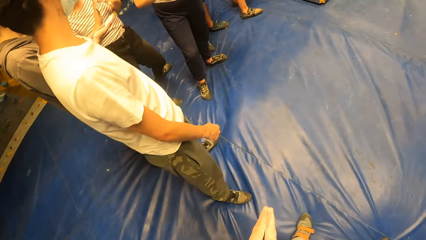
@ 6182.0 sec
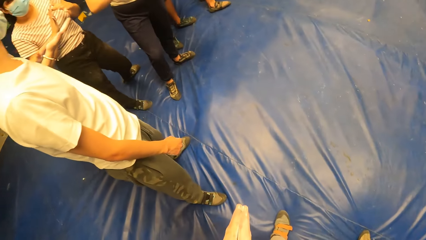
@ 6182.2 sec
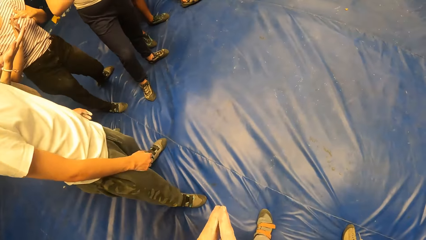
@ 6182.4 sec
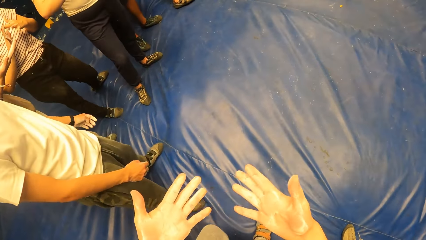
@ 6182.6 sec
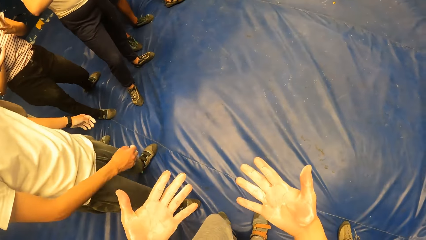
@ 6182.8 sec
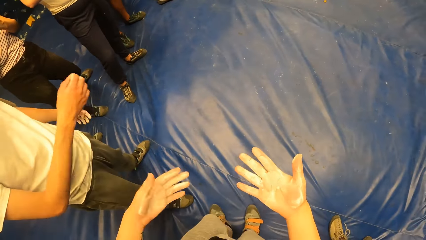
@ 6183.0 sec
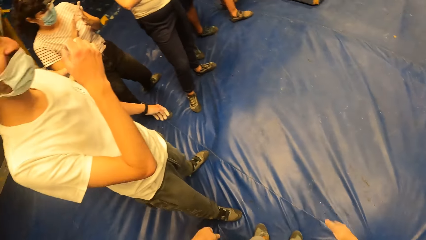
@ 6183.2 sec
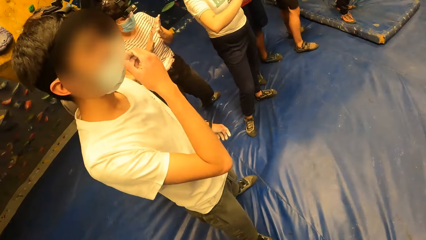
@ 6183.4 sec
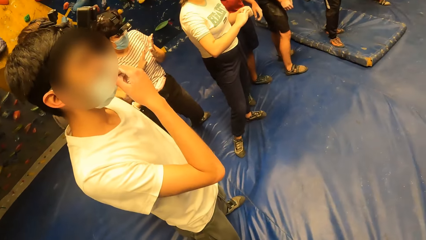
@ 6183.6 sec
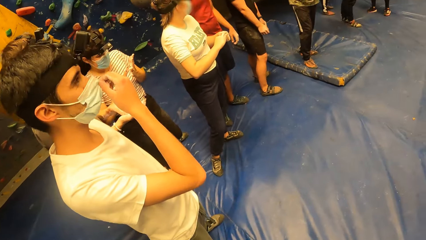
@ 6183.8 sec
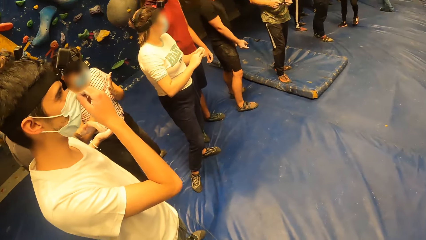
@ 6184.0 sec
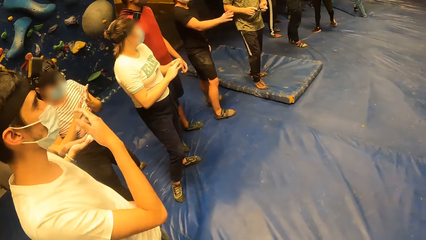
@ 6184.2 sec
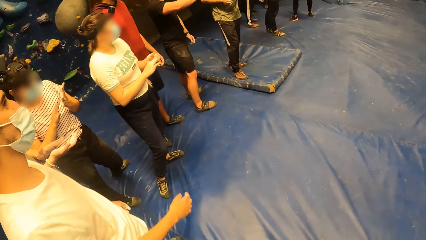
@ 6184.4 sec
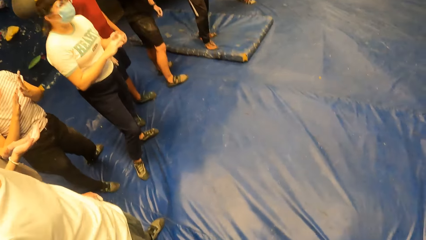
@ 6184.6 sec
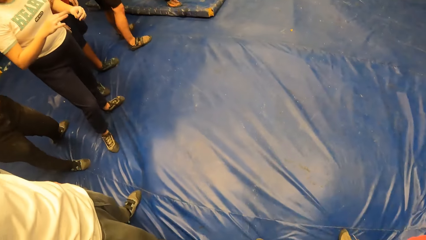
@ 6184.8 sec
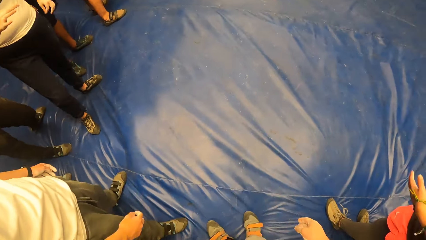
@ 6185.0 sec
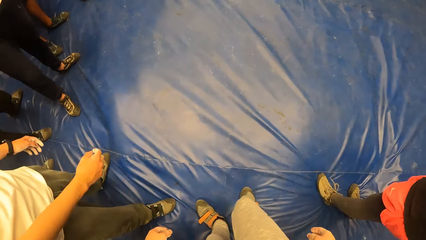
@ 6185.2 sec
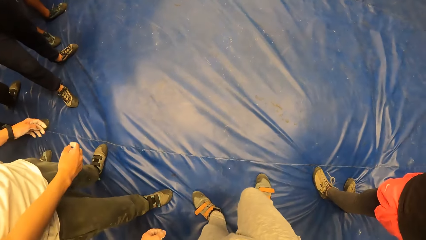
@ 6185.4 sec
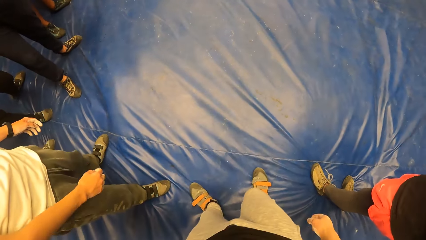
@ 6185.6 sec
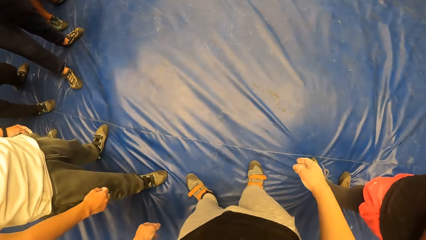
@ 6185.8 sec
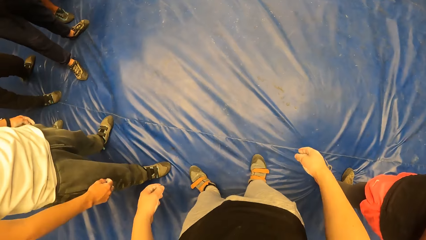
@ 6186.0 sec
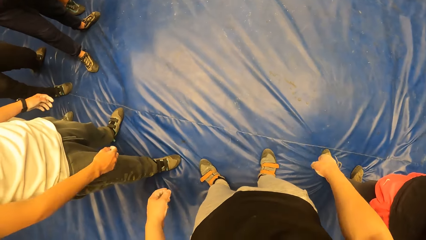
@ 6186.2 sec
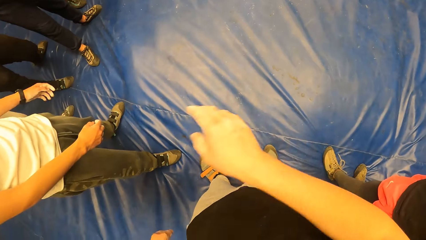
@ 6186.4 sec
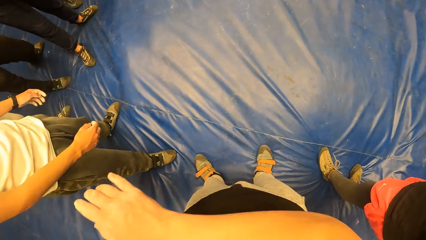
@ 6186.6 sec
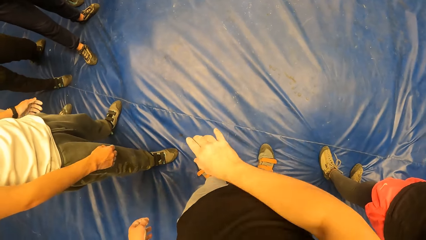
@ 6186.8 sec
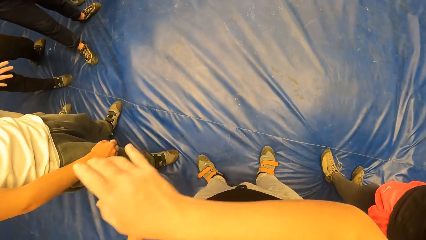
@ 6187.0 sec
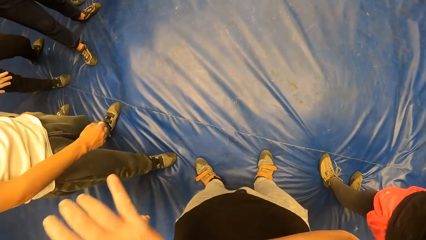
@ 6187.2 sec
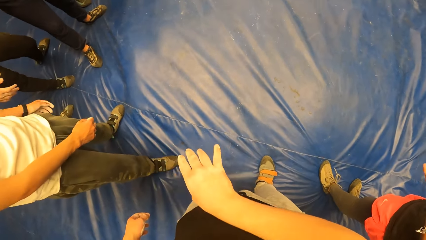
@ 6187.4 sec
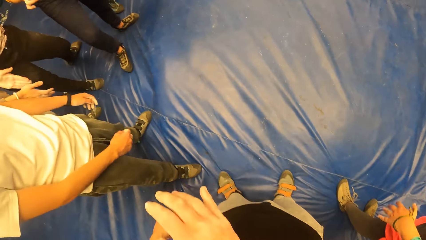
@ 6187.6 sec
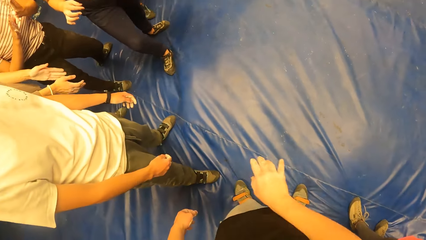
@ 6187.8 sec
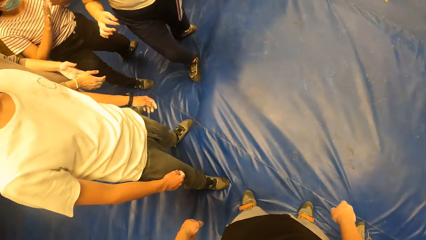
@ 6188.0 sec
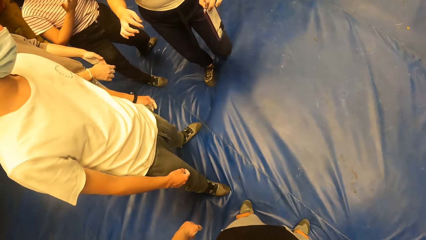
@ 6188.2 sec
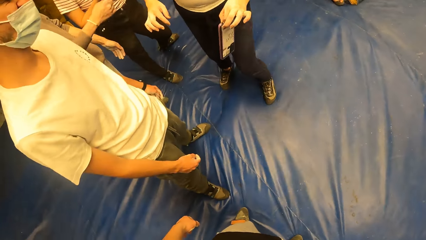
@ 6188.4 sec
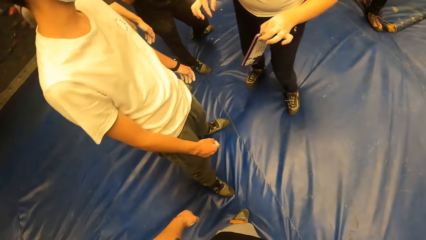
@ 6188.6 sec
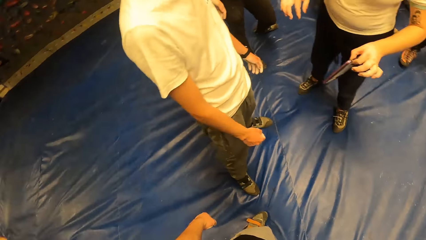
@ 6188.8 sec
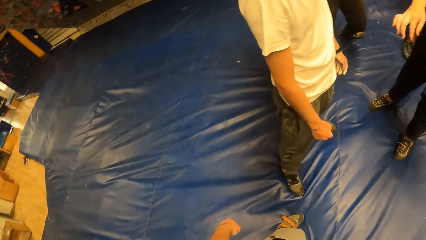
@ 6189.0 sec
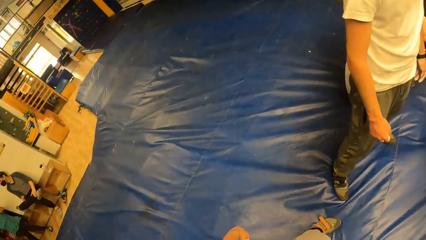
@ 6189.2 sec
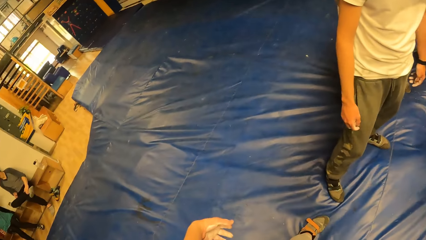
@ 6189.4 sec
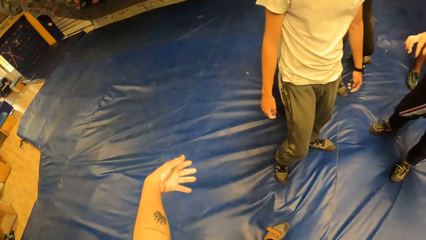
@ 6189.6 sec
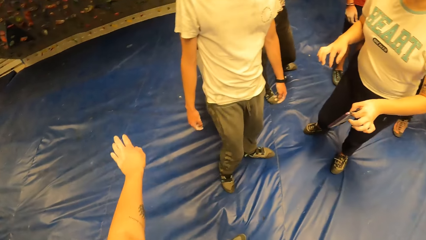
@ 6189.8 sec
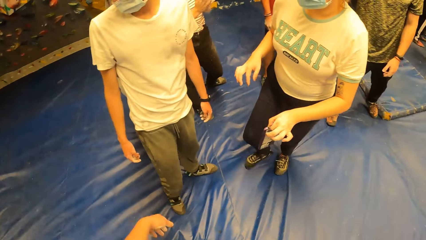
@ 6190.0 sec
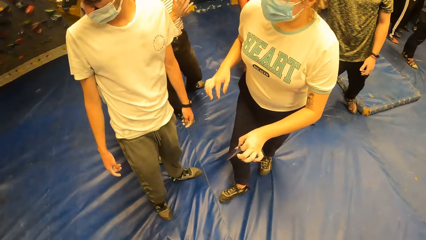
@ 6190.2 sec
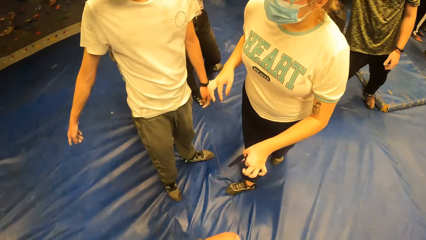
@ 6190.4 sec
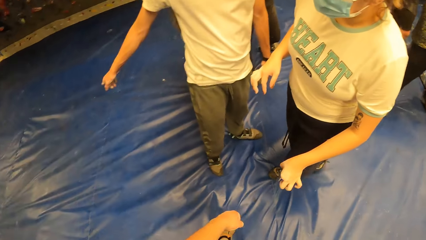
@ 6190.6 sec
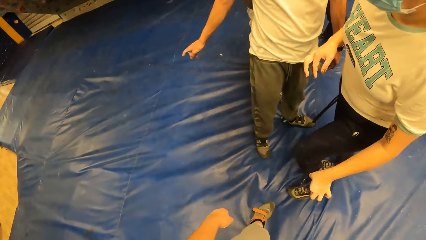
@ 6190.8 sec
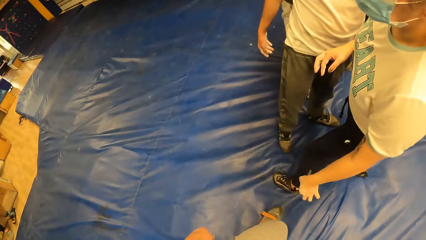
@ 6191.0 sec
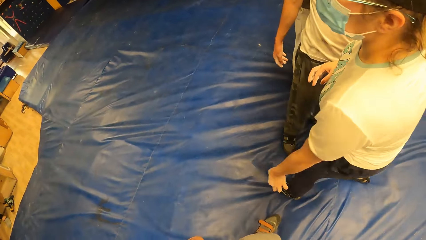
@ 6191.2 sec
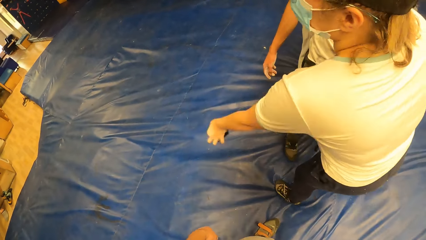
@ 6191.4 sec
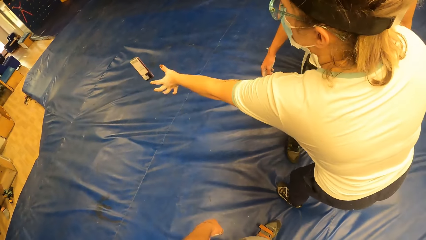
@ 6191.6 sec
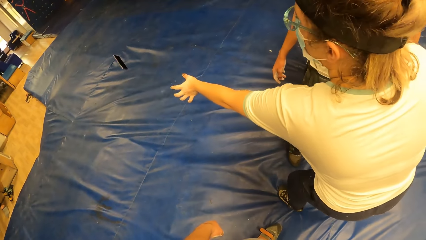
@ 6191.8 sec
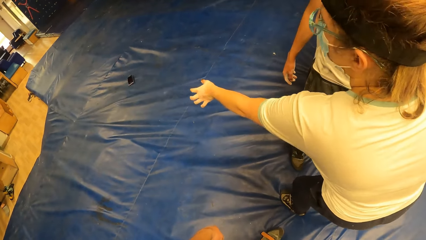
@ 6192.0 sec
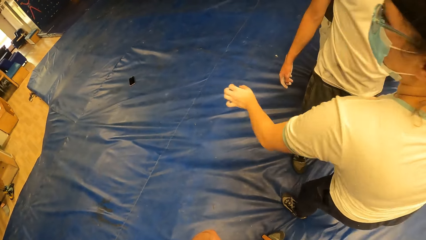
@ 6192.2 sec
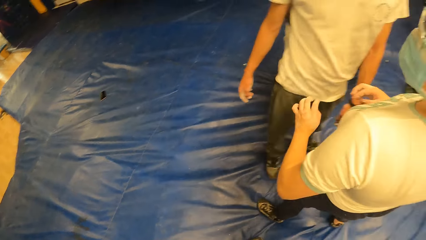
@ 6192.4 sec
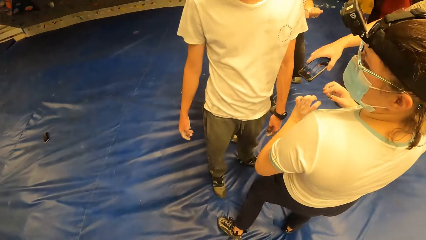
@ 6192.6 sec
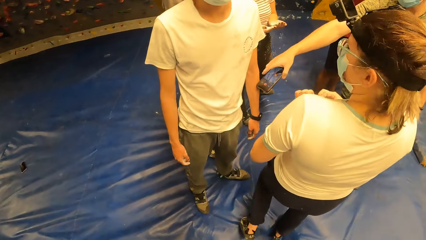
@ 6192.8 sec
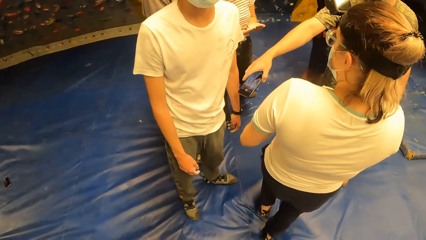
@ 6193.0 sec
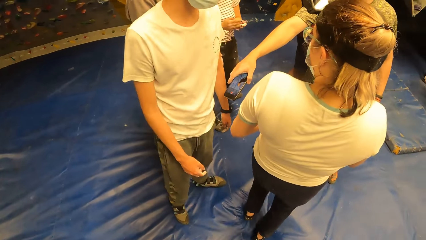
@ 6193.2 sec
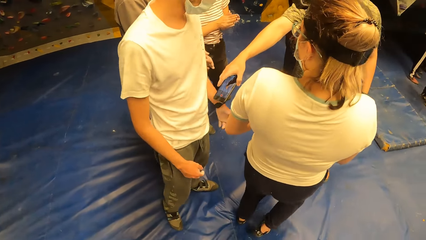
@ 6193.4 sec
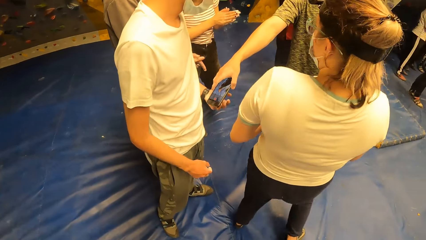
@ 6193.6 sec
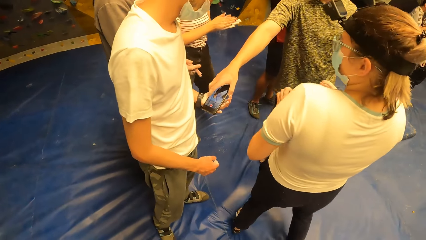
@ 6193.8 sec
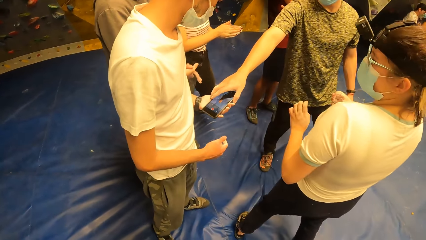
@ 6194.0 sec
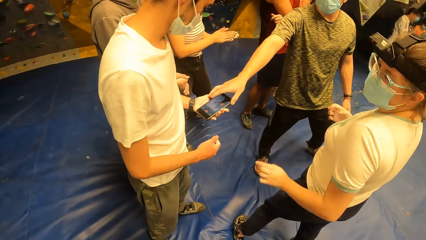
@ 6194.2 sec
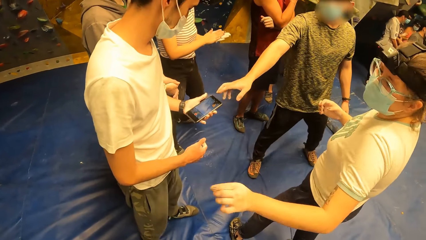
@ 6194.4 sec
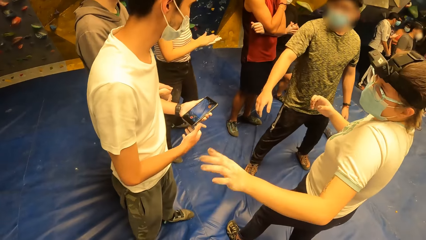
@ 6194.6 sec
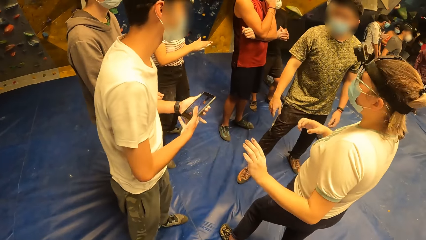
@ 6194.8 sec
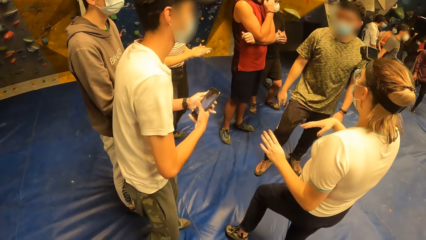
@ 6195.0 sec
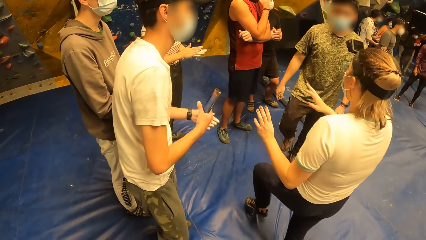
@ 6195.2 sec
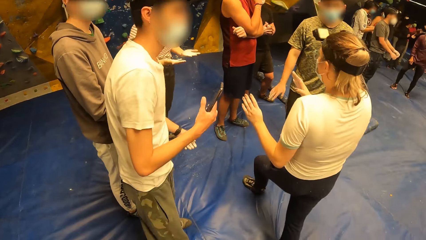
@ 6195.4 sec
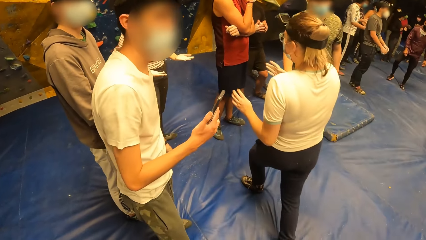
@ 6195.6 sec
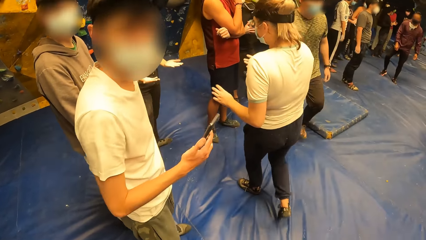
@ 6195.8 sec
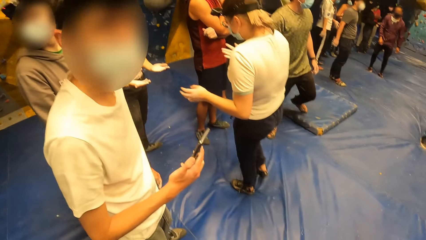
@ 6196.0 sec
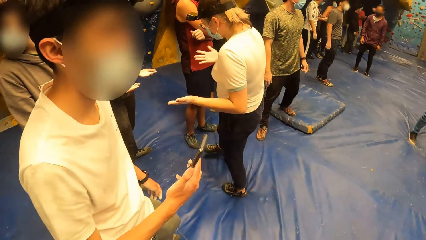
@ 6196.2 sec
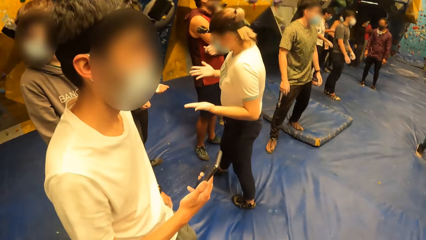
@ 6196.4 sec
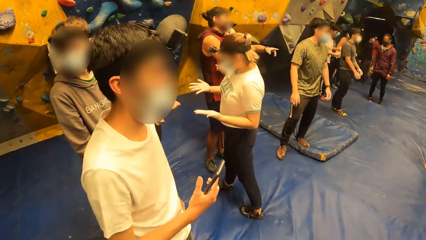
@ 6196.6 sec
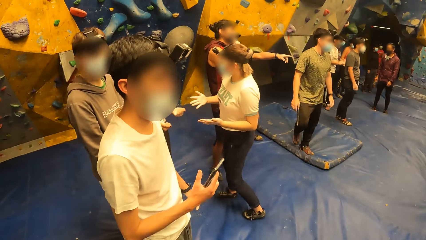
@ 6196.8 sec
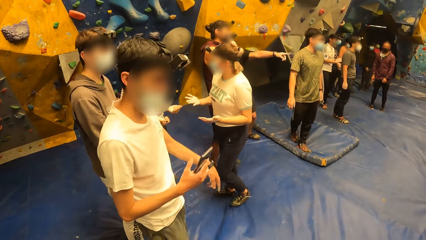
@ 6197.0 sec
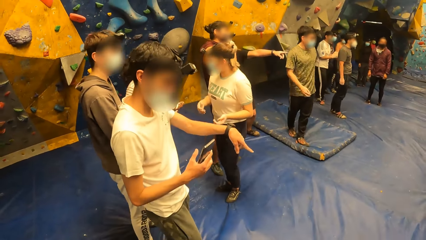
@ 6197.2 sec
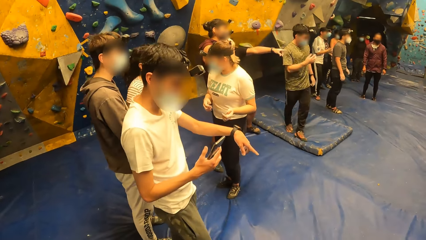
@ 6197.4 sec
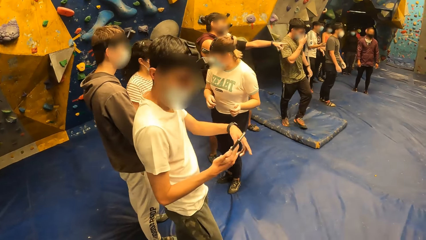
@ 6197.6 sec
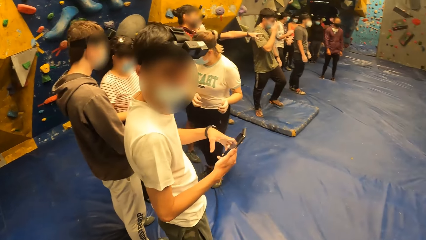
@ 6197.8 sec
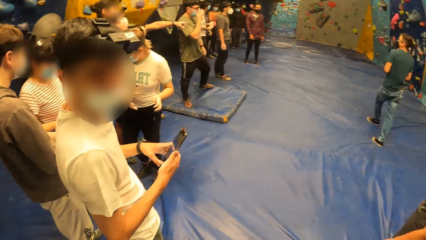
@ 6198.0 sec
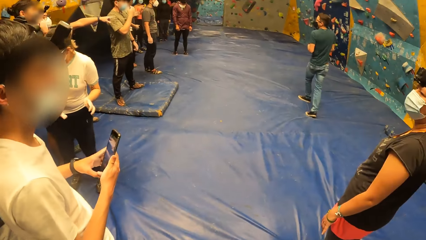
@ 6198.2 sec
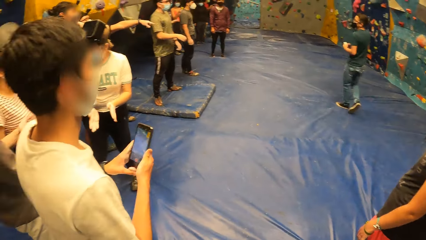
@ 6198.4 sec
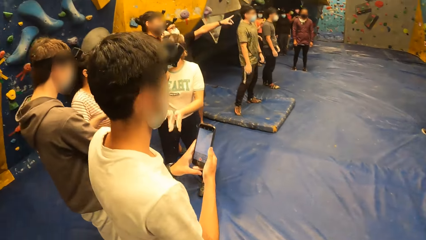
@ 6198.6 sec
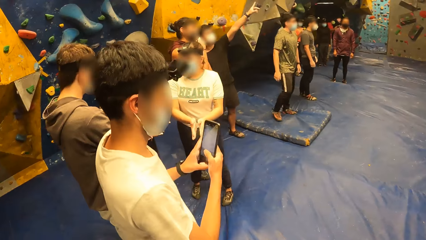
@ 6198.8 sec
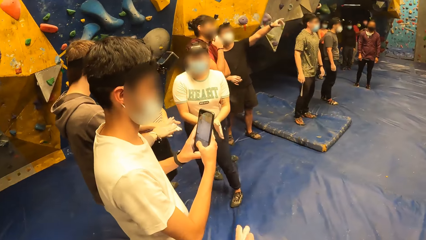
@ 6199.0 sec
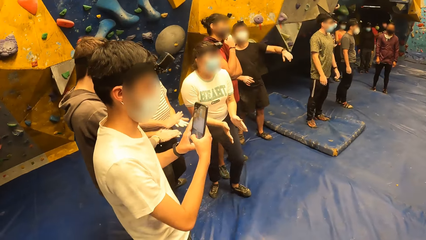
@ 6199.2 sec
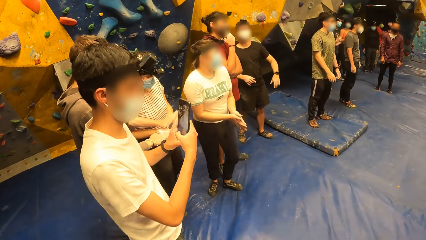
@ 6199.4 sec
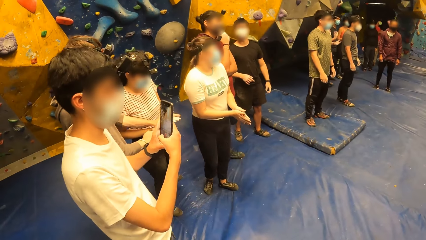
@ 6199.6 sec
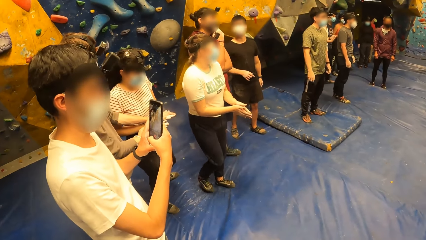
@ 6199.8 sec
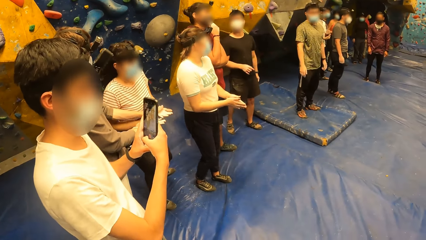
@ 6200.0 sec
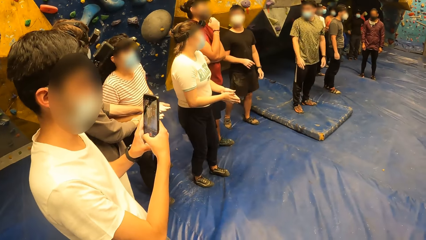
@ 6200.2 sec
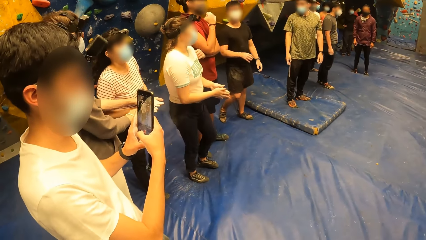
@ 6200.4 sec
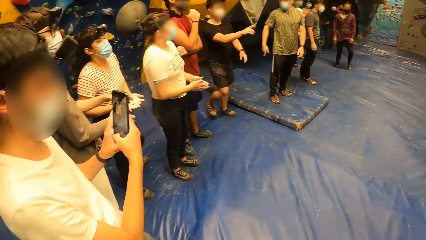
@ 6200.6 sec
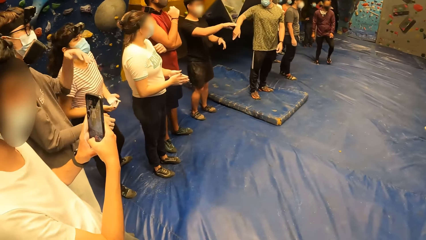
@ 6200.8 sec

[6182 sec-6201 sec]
The camera wearer holds his hands. He looks at his hands. He looks around the room. A man adjusts the mask. The camera wearer looks around the room. He does a hand gesture. He wipes his mouth with his right elbow. A woman walks in the house. The camera wearer looks around the room. He gestures with his left hand. The woman walks in the house. The man does a hand gesture. The woman throws the phone on the floor. The camera wearer looks around the room. The woman walks in the room. Another man gives the first man the phone. The first man holds the phone with the left hand. The woman does a hand gesture. The first man holds the phone with both hands. The woman walks in the room. The first man adjusts himself. The camera wearer looks around the room. The first man does a hand gesture. The camera wearer looks around the room. The first man takes a video. The camera wearer gestures with his left hand.
